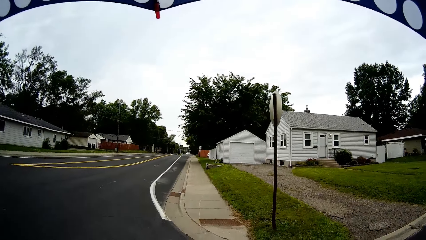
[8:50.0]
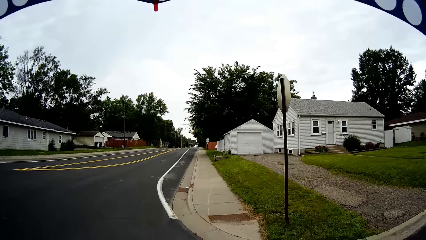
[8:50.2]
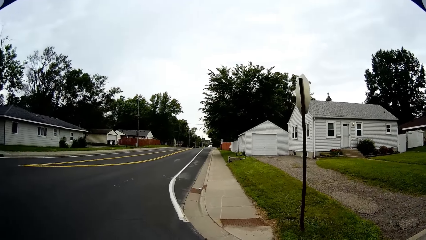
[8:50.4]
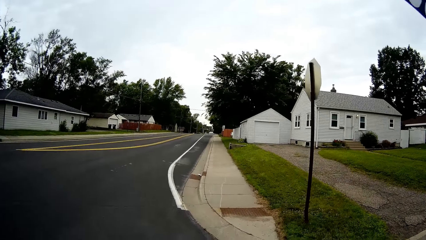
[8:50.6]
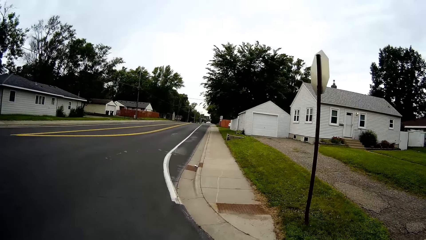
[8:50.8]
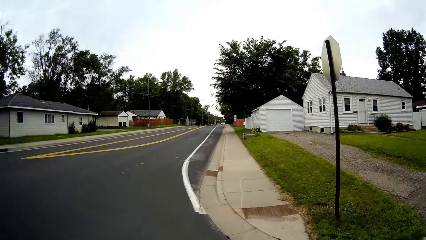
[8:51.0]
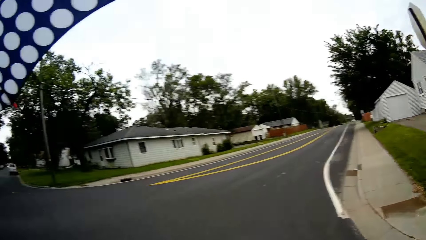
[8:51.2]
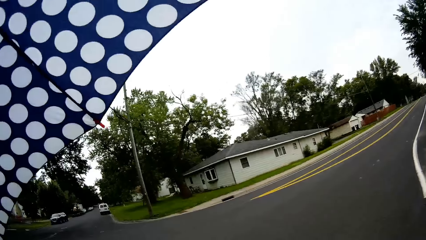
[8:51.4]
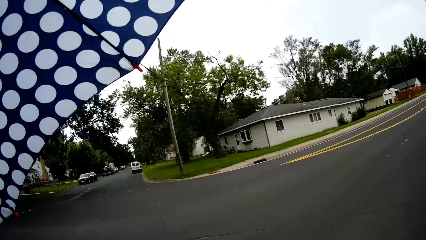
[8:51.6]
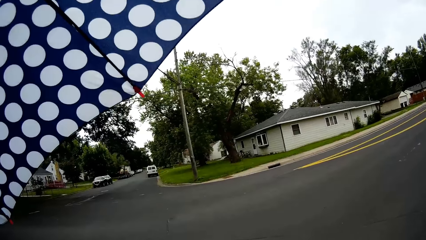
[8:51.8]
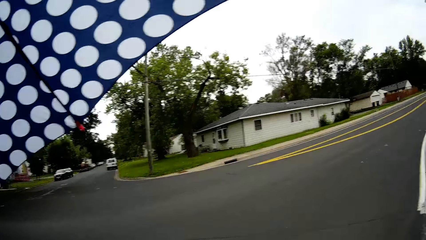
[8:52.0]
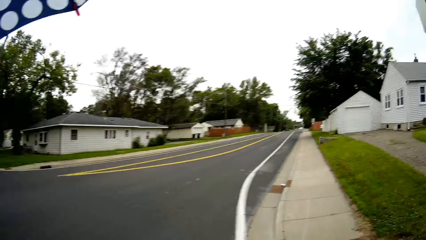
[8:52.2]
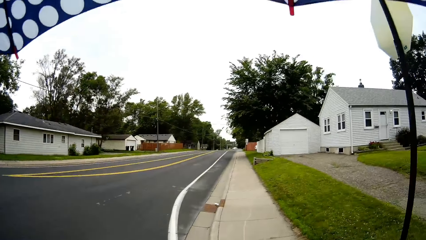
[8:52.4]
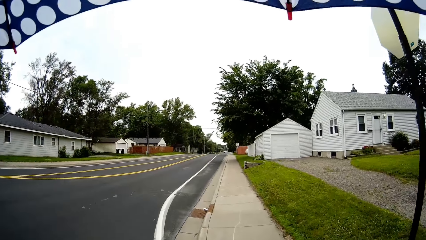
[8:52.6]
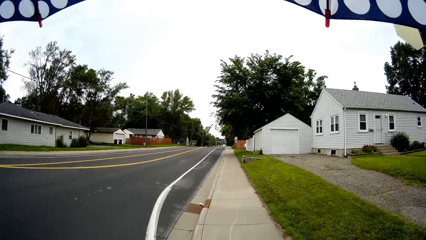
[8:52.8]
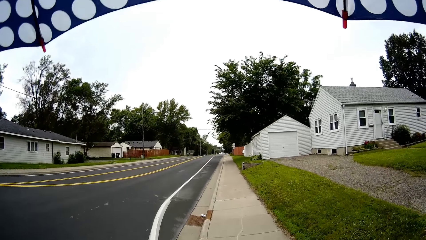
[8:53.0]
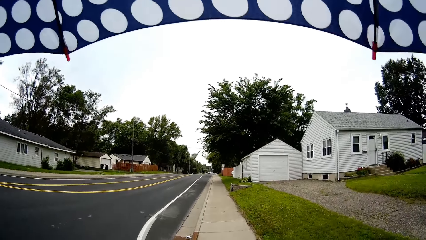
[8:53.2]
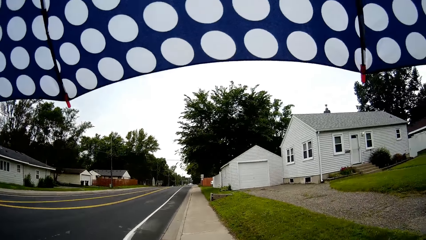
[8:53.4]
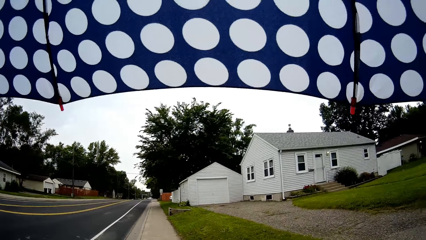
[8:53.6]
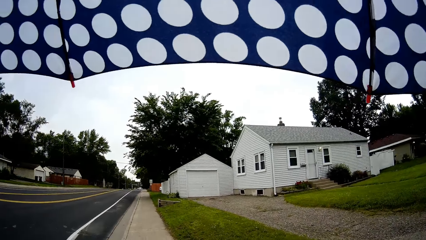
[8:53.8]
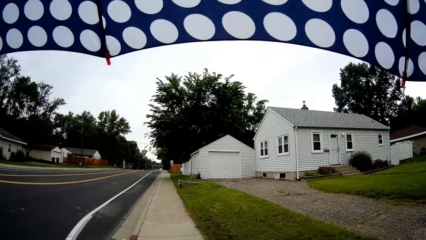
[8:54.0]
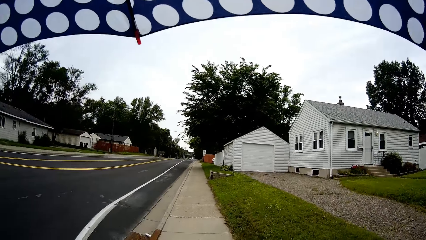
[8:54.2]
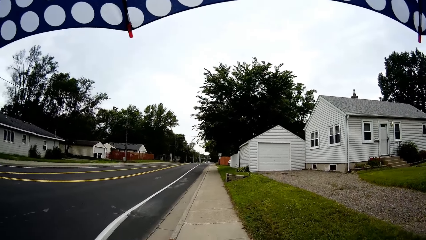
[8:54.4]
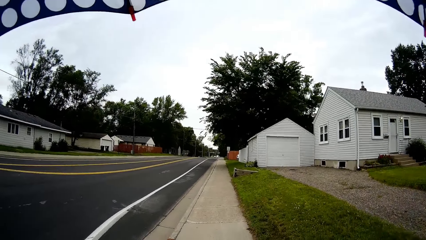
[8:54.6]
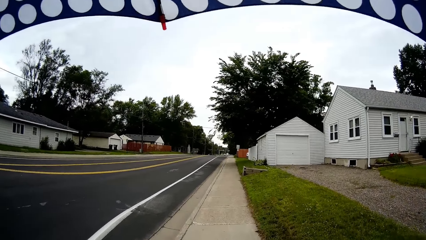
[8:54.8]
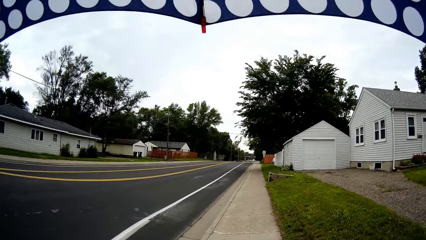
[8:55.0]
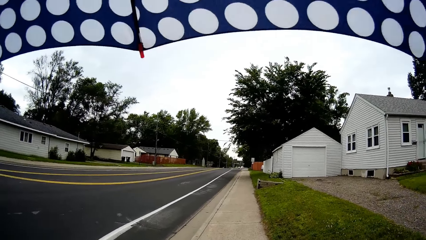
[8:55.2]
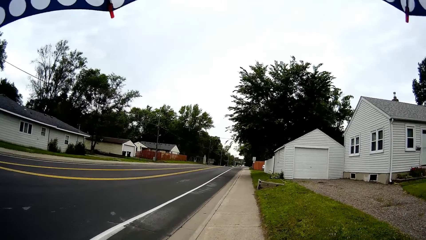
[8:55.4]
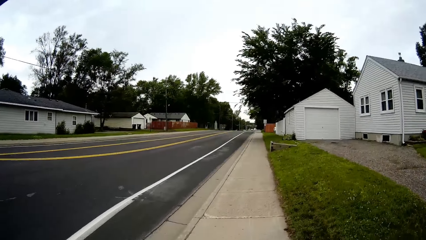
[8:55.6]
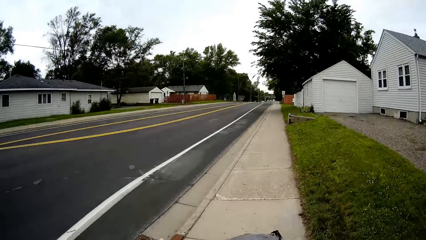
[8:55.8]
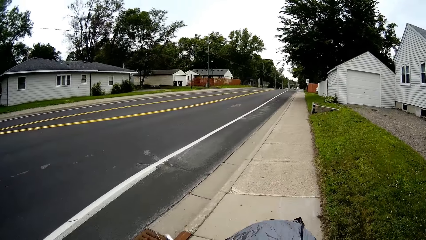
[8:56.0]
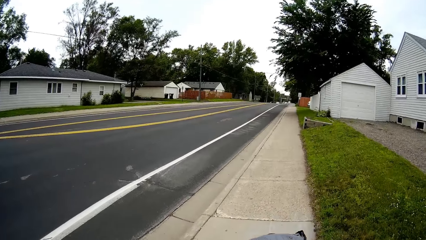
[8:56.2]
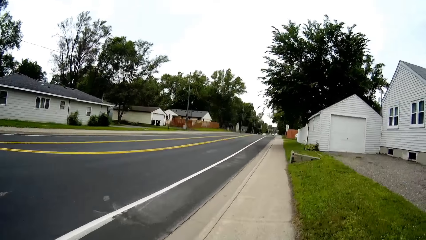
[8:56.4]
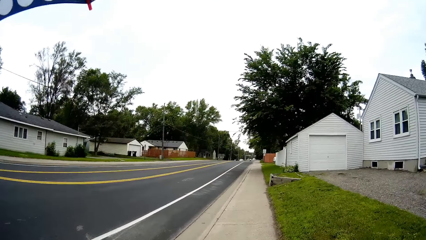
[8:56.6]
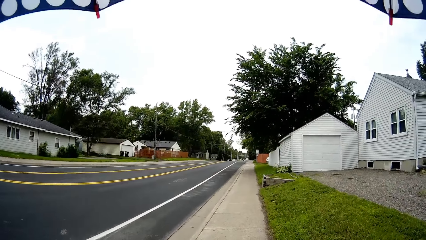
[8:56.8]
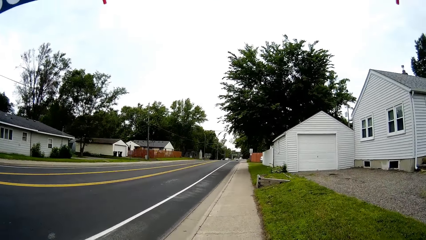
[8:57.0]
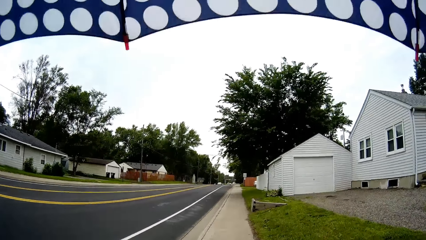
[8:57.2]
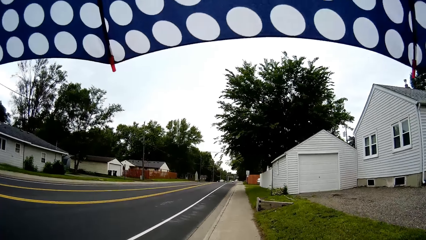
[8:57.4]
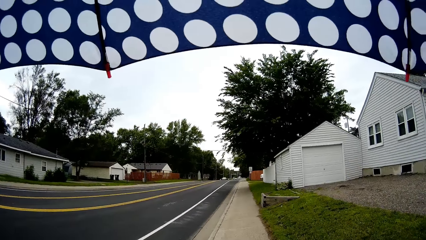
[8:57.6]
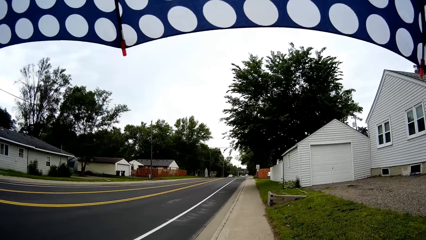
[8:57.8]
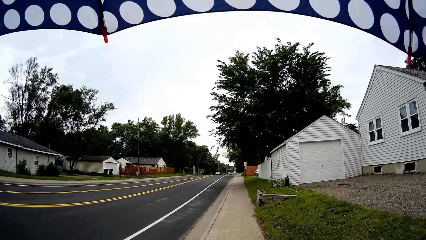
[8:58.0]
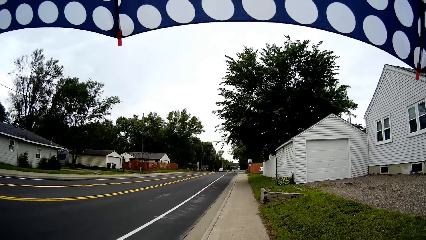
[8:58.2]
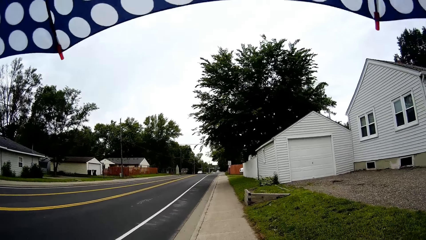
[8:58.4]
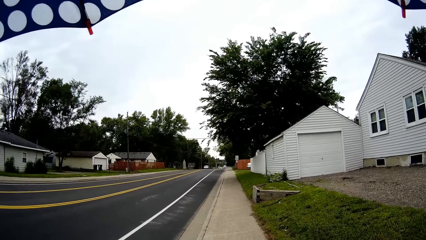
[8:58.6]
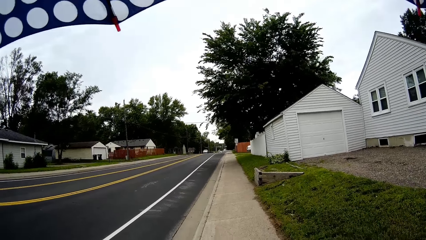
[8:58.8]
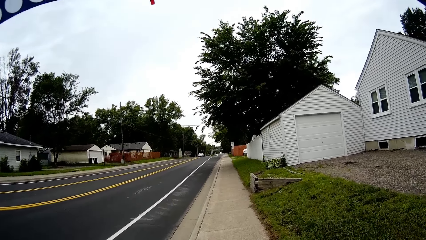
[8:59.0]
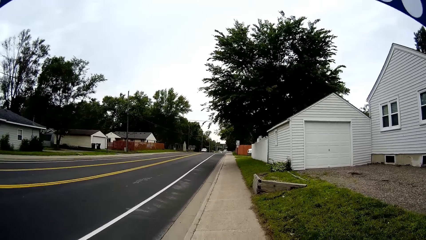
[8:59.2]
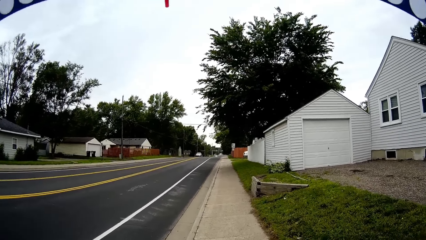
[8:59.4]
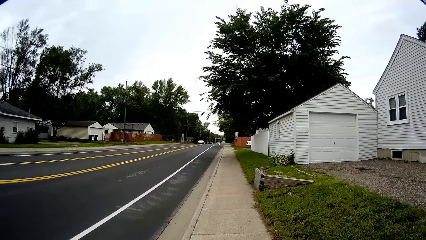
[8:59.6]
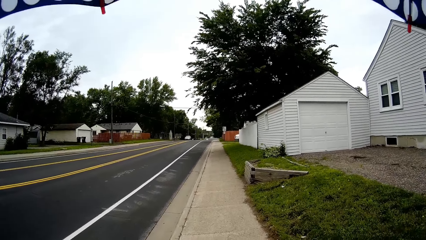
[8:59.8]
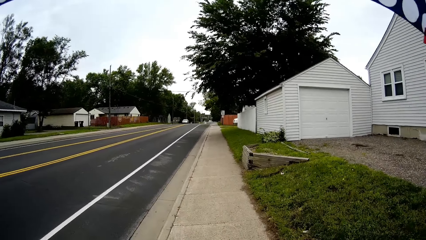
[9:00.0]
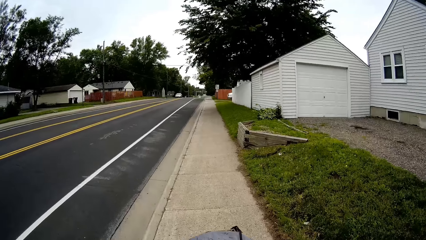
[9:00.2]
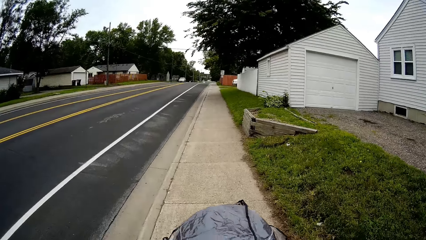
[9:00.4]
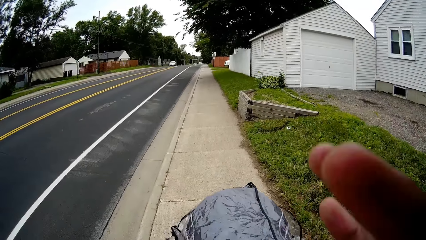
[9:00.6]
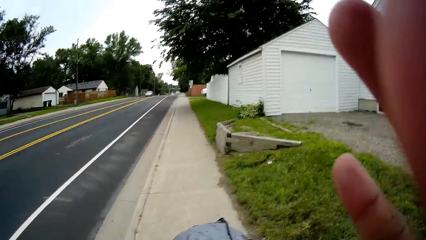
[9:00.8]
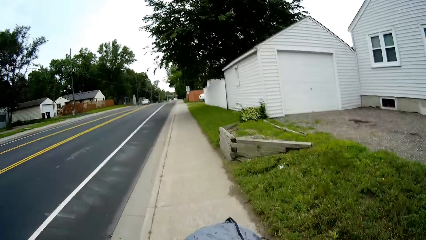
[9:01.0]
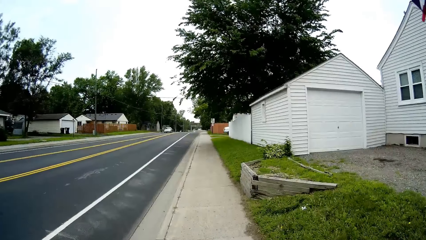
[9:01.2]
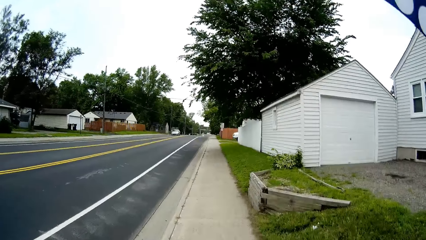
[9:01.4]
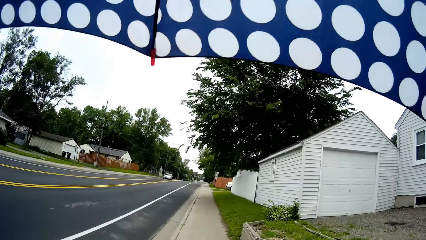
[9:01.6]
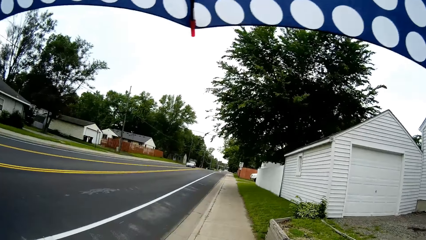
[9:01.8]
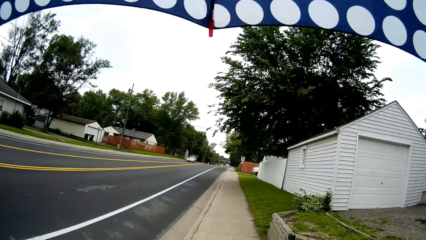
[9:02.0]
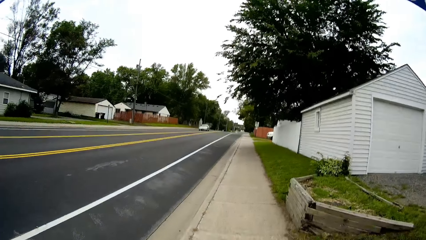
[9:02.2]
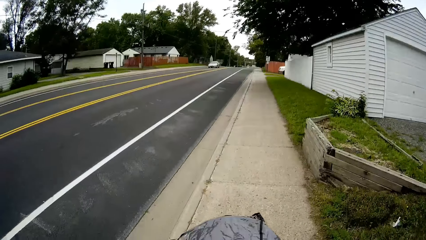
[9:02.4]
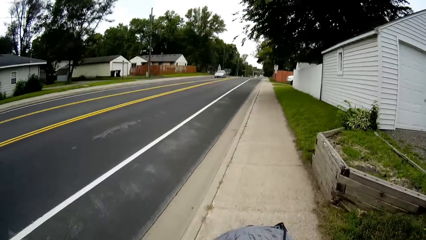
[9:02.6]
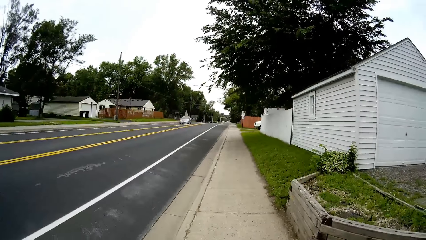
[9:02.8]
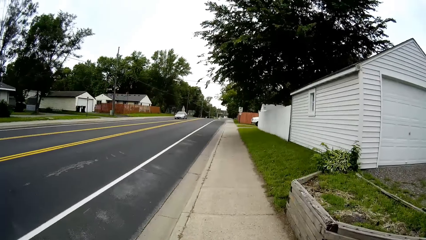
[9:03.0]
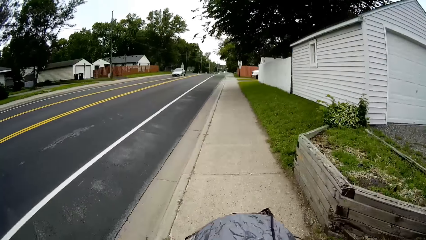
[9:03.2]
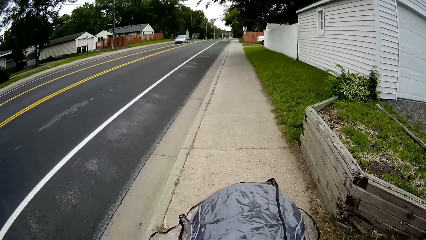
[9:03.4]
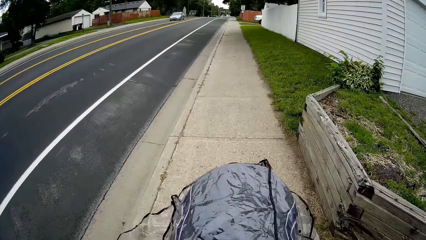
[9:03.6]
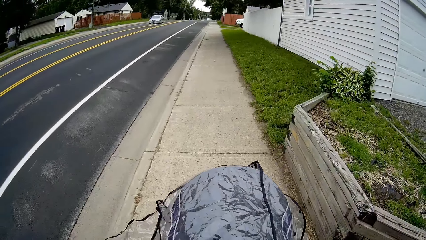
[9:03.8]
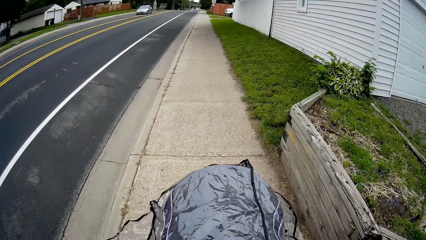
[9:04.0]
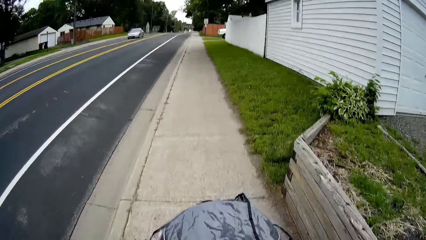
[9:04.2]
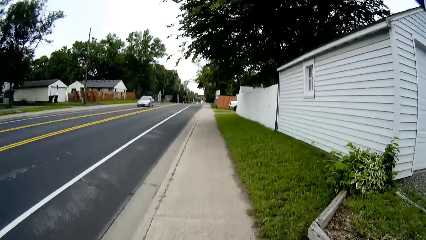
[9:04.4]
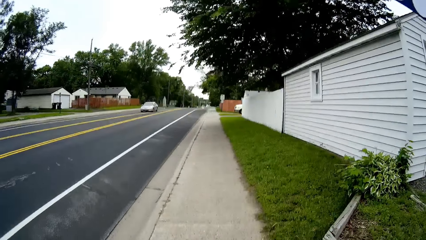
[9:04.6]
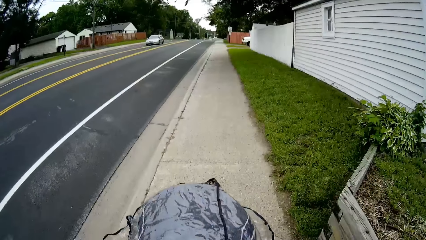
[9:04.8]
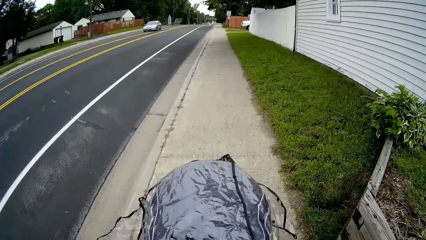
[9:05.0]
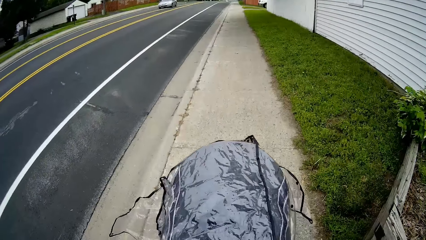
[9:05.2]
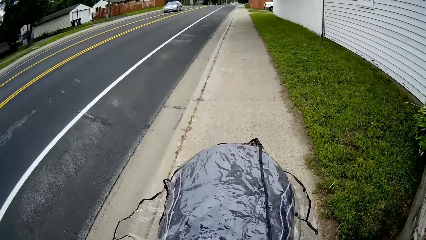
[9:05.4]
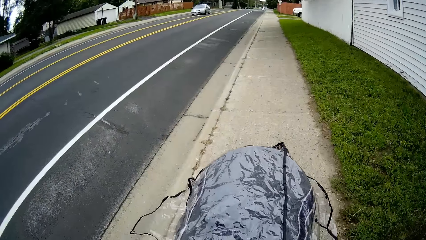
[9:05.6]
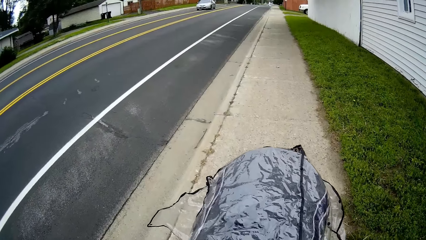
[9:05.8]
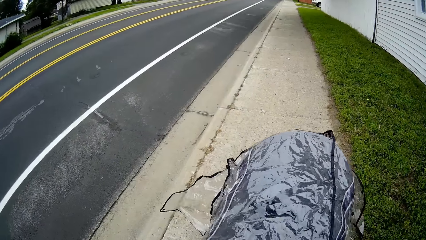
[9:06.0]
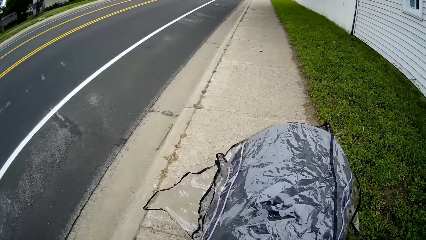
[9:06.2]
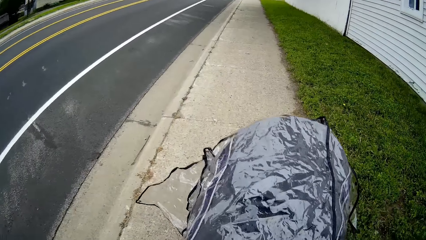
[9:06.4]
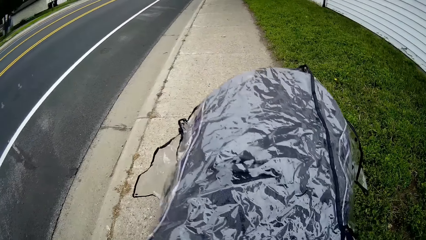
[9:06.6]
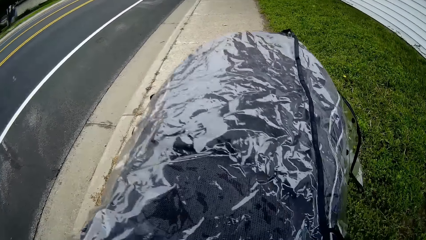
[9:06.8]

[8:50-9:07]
The camera wearer walks on the sidewalk. She pushes the baby in the stroller on the sidewalk with her right hand. She touches the goggles. She pushes the baby stroller on the sidewalk.
